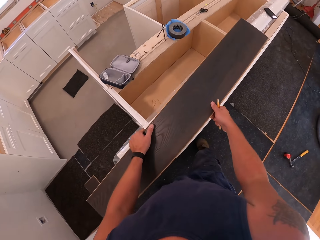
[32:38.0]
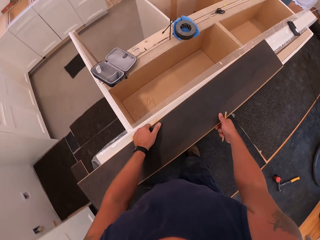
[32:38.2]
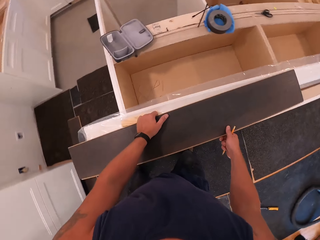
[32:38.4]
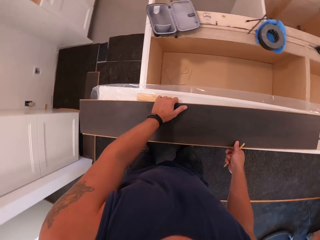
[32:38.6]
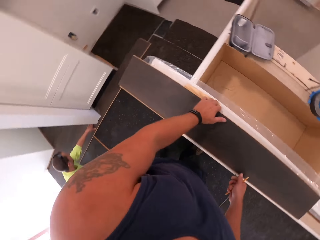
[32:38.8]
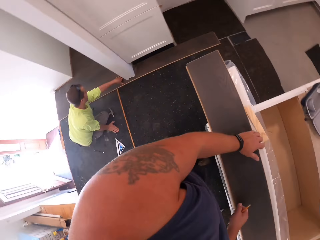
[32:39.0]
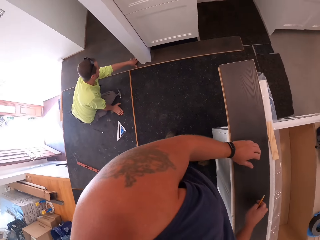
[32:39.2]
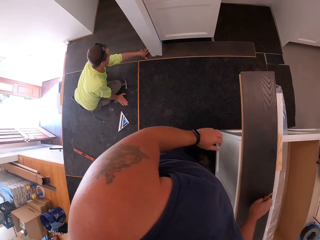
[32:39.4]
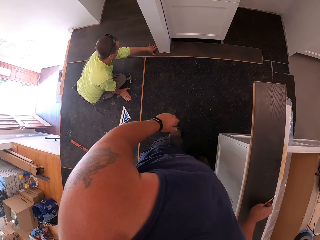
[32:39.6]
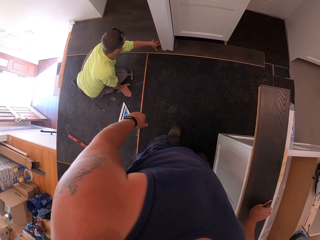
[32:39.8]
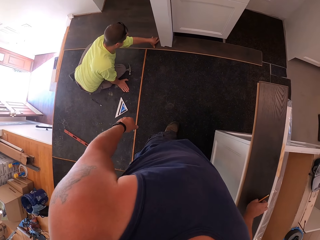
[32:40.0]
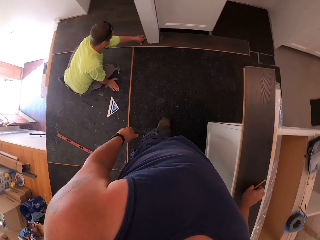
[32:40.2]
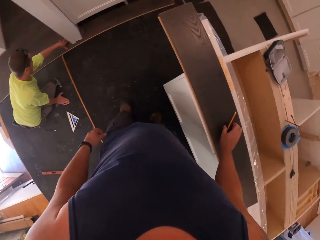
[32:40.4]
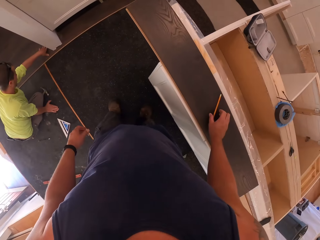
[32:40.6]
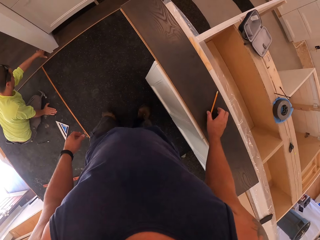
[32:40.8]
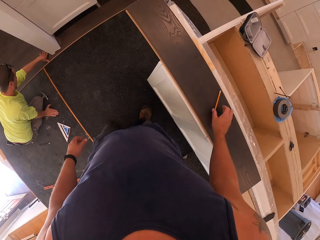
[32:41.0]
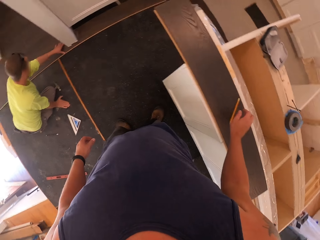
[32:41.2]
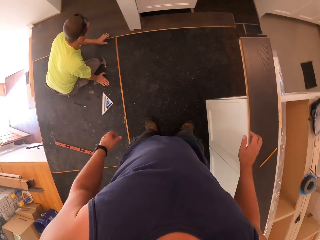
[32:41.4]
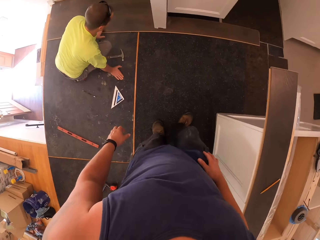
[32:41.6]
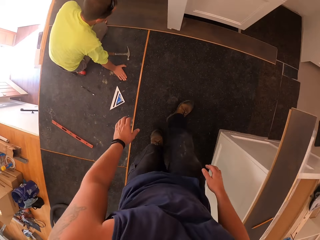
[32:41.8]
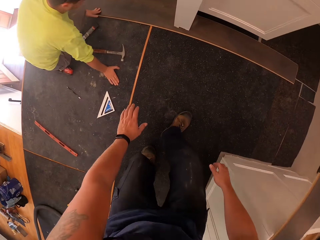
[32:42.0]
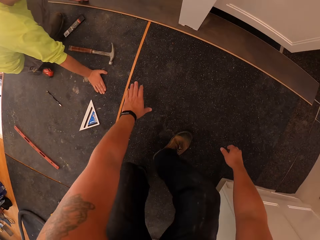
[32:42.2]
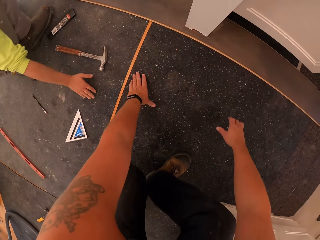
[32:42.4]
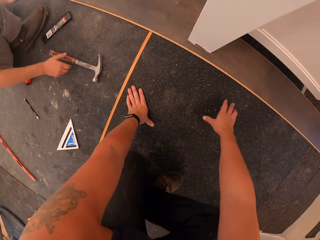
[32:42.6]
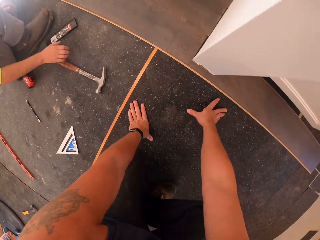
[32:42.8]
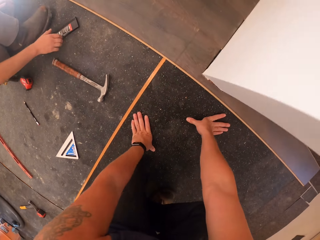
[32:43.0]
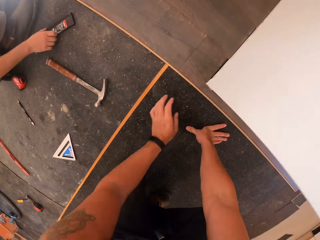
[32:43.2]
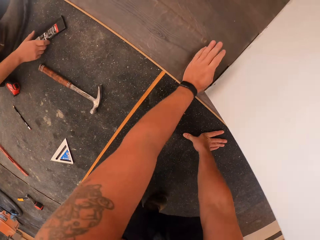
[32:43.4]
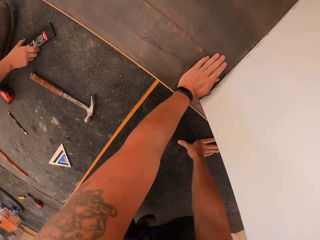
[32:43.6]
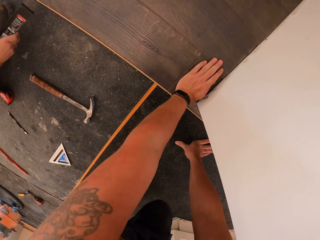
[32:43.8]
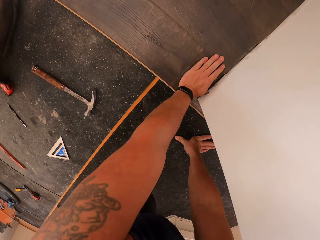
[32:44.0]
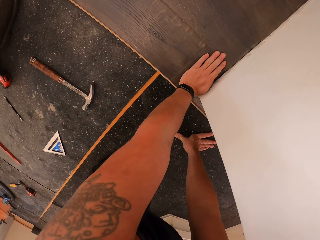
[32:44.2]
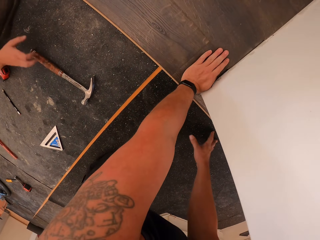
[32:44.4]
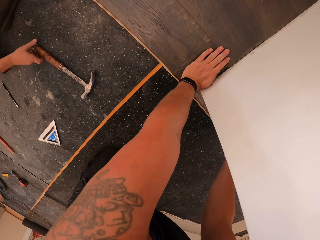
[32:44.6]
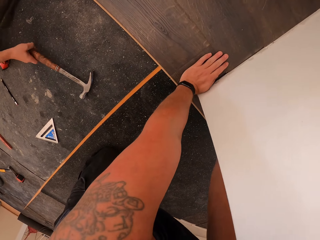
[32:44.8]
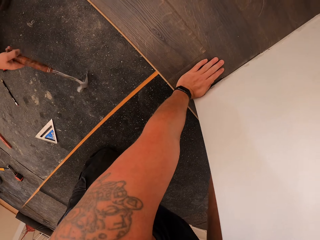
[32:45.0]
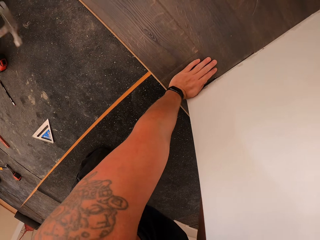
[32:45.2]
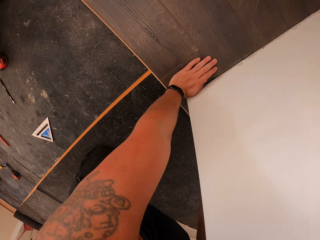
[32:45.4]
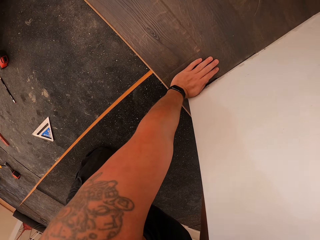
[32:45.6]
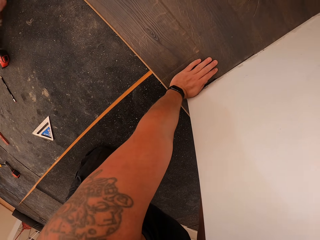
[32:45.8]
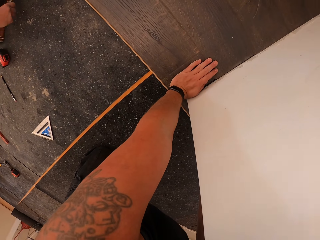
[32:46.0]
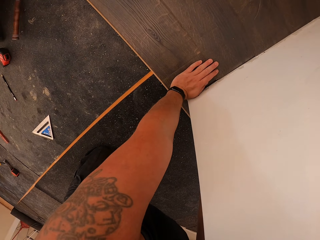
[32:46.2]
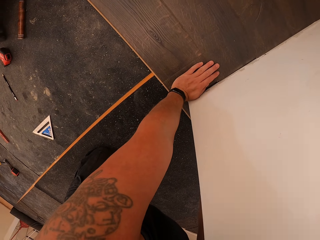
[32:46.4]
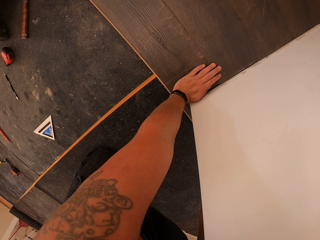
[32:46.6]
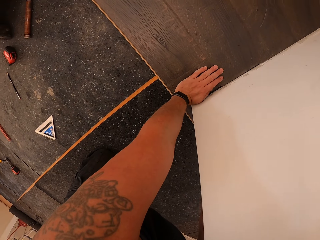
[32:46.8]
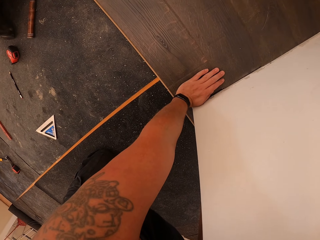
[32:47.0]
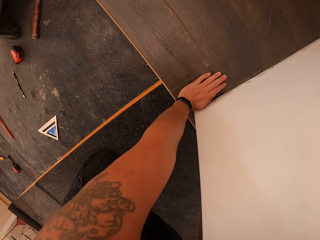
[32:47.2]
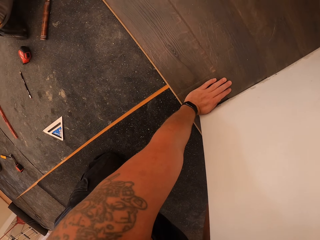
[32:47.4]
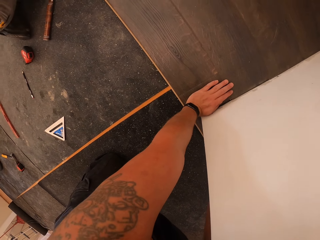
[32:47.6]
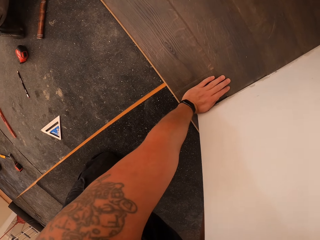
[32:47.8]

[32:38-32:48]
The camera wearer turns the wood. They place the board on a white wood on the shelf. They drop the pencil on the board. They turn around, bend down and crawl towards the wall. They press the wood.

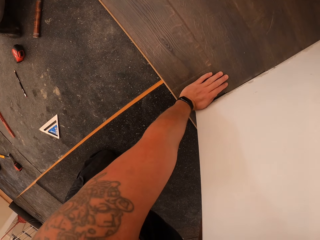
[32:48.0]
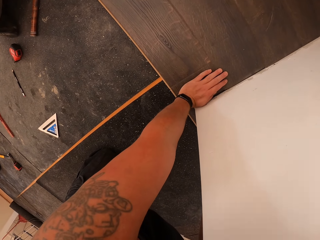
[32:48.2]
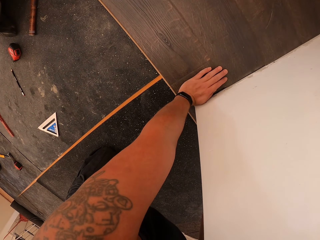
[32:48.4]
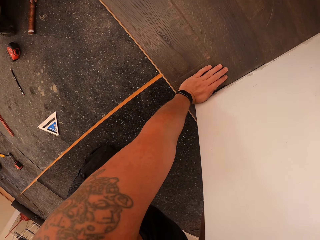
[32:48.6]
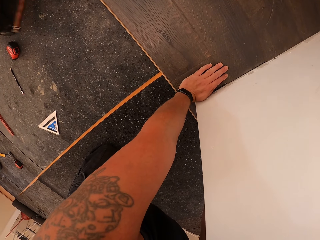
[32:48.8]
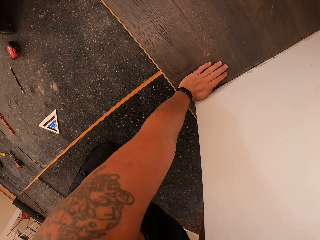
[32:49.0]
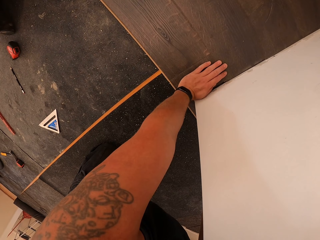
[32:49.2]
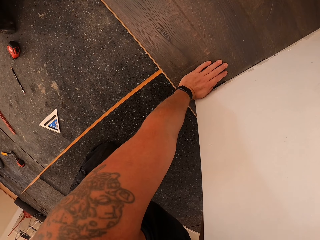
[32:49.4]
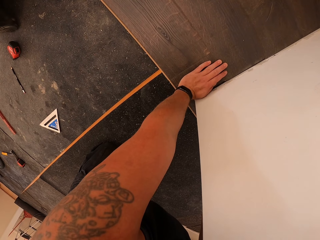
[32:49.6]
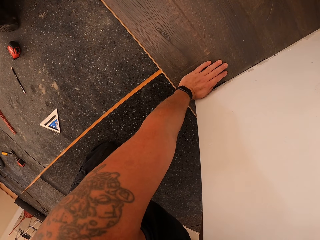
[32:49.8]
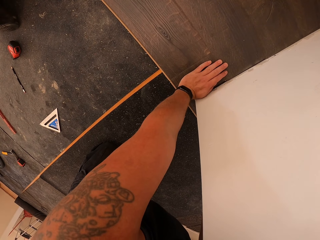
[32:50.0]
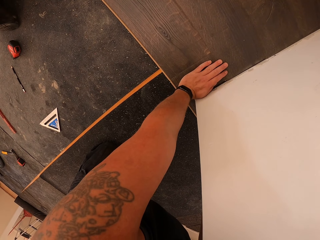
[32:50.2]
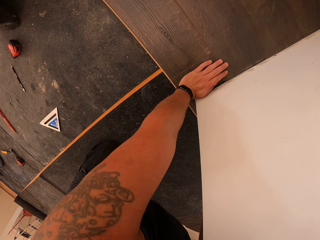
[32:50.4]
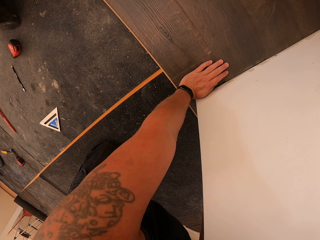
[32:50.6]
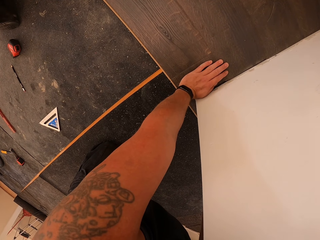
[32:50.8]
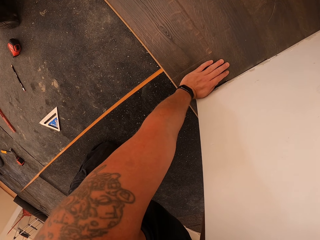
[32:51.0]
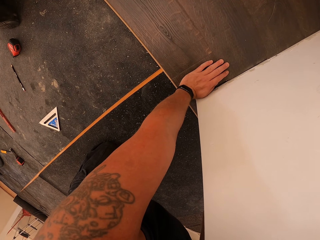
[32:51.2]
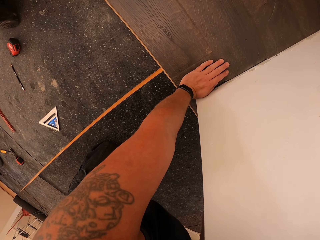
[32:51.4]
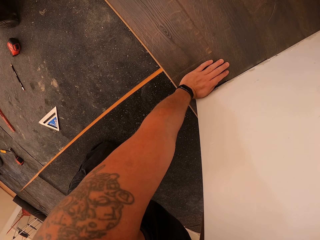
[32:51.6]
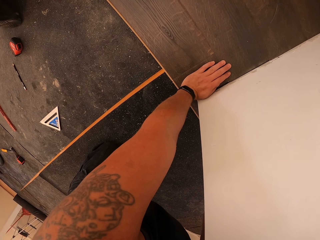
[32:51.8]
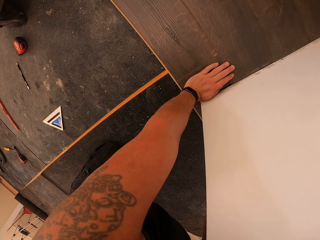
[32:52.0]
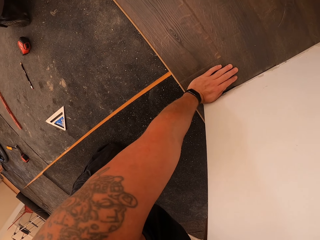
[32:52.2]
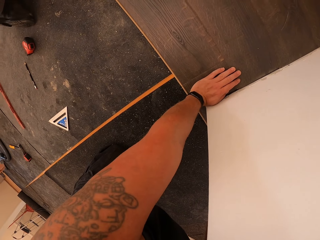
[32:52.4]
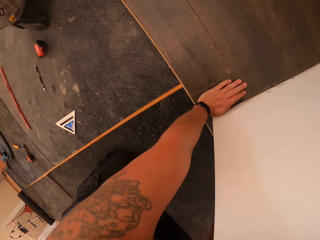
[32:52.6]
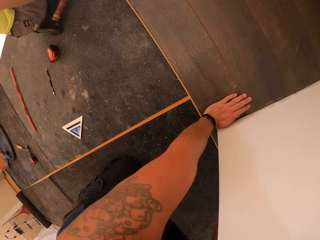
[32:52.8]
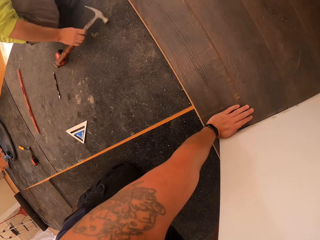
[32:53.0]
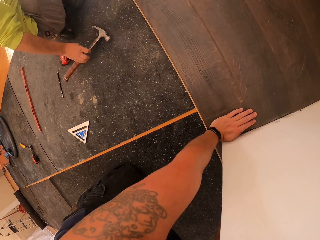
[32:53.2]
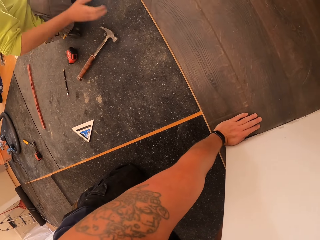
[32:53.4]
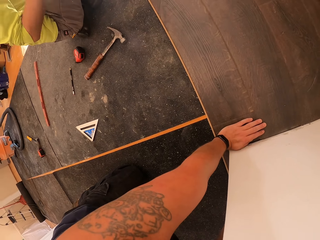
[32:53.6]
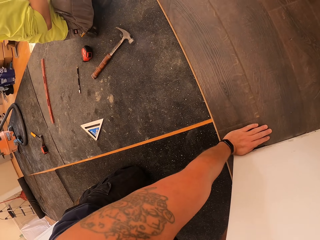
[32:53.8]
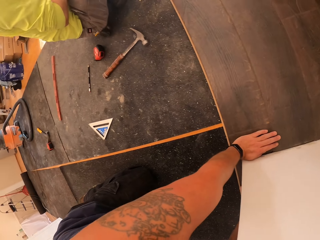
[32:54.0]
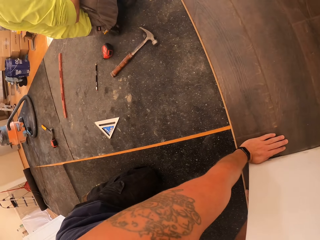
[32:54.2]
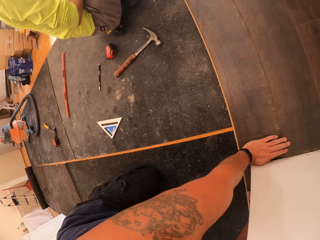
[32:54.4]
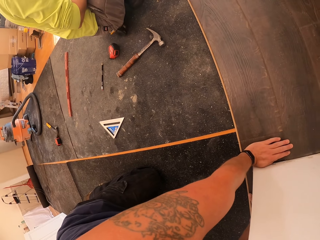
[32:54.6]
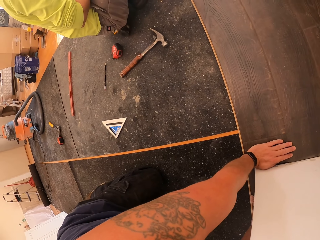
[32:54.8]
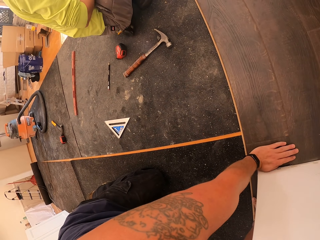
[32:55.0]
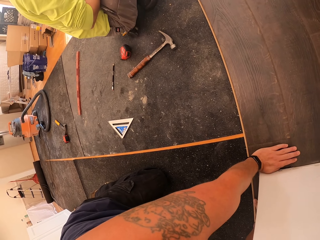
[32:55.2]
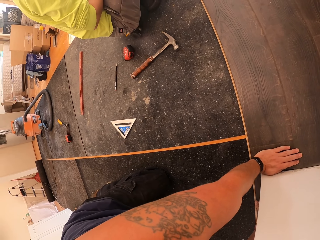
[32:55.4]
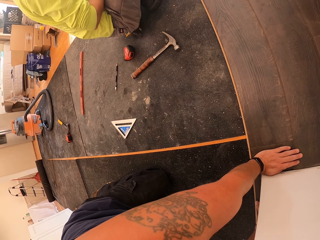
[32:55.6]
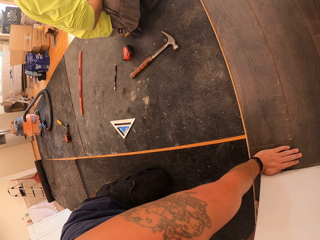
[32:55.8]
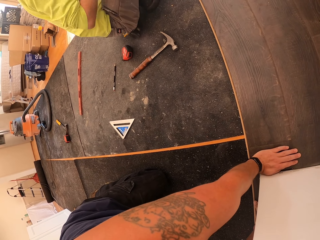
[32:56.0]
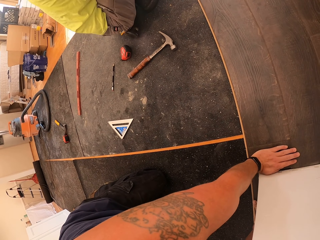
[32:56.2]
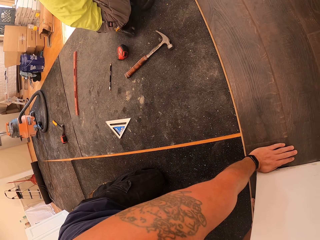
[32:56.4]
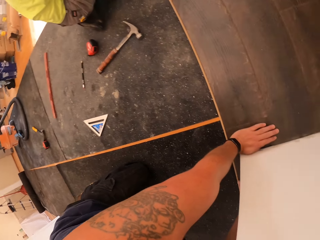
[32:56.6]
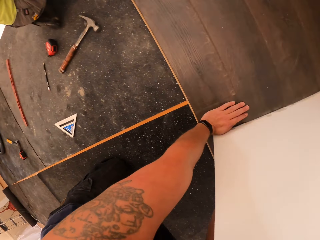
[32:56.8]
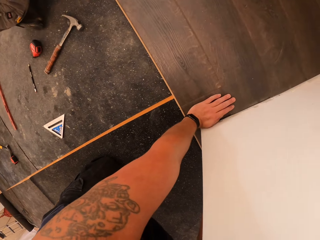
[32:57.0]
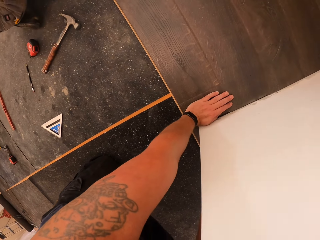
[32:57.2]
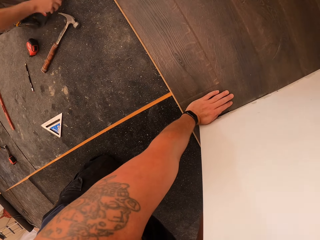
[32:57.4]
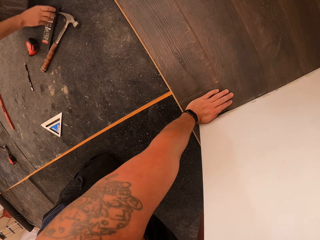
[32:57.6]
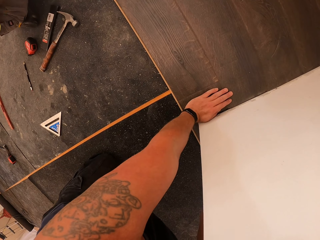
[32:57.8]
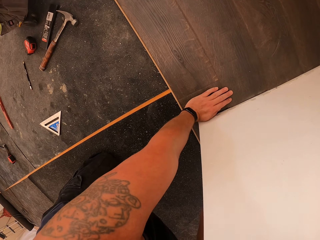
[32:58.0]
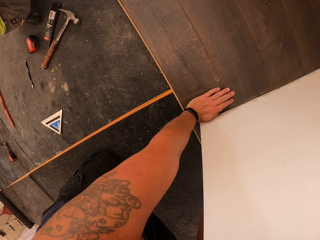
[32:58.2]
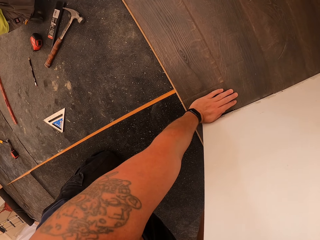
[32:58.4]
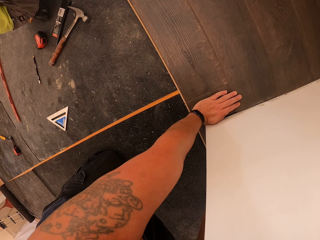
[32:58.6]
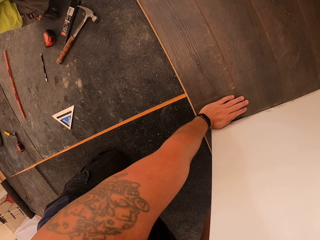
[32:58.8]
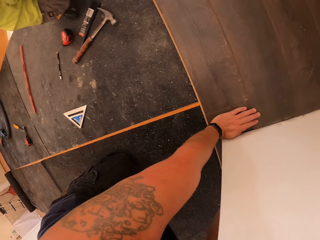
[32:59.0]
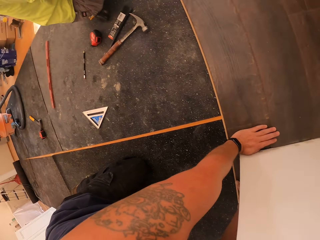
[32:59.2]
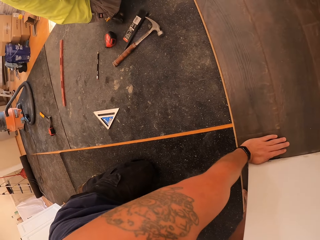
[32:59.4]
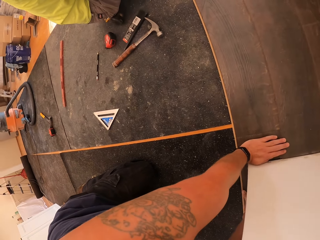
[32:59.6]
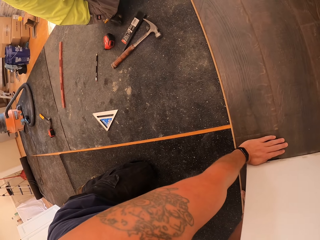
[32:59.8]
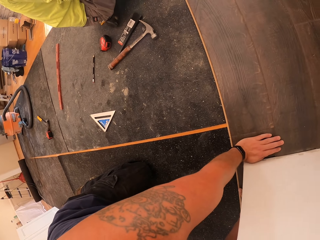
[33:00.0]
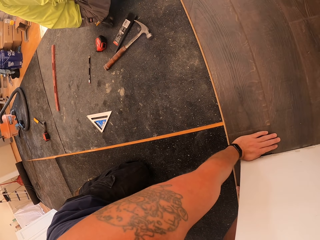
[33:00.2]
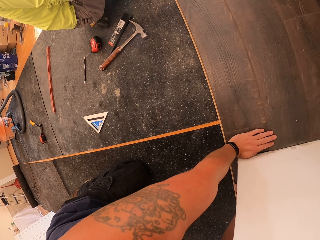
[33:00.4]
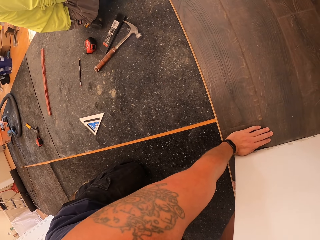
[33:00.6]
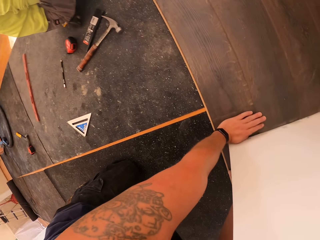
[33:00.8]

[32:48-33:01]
The camera wearer stares at the wood. A man drops the hammer. The camera wearer stares at the man. They stare at the wooden floor. The man drops a marker.
